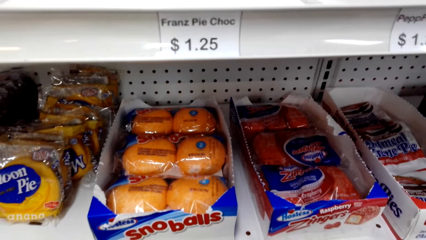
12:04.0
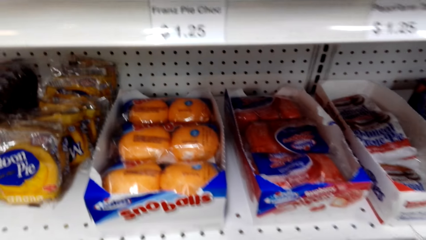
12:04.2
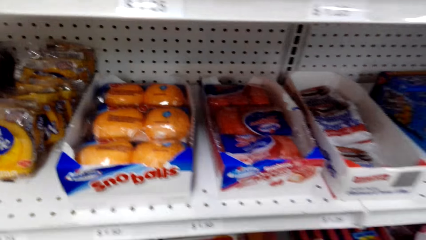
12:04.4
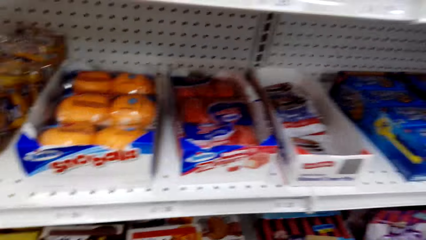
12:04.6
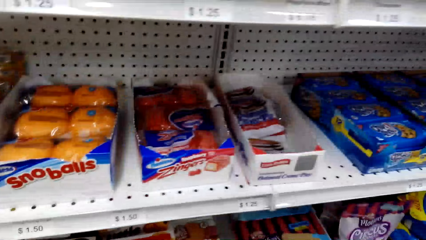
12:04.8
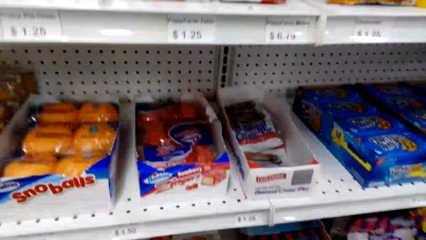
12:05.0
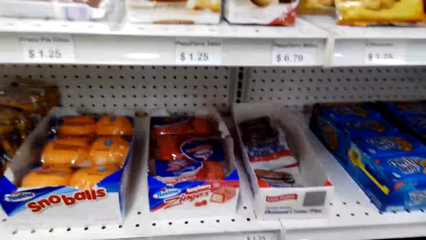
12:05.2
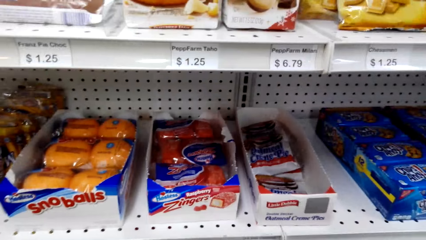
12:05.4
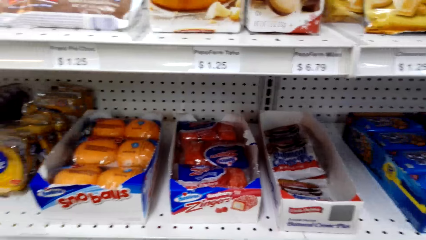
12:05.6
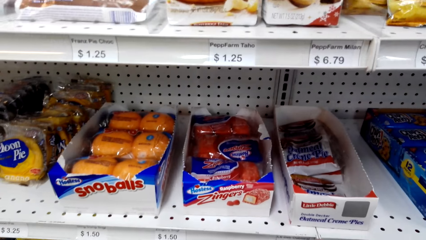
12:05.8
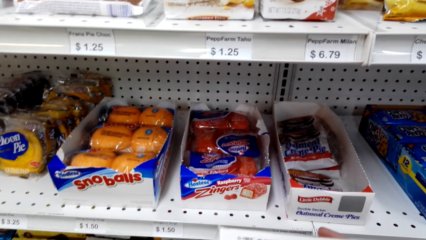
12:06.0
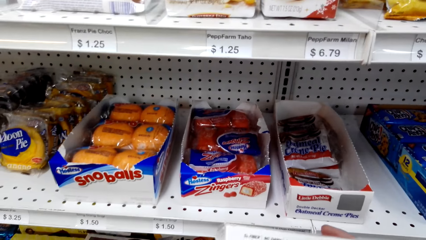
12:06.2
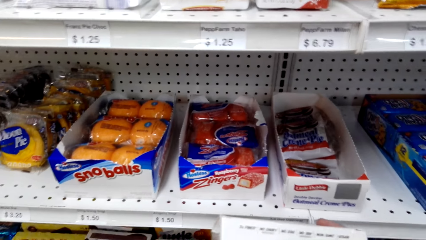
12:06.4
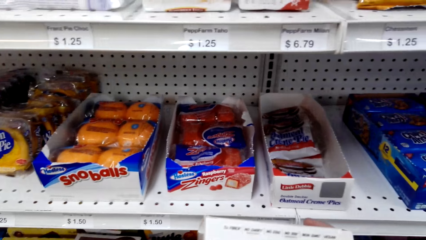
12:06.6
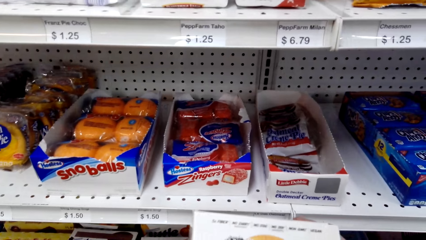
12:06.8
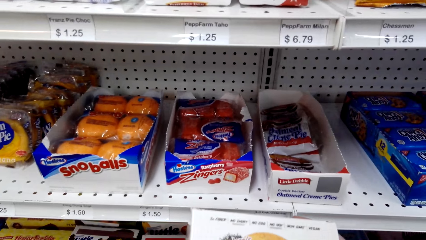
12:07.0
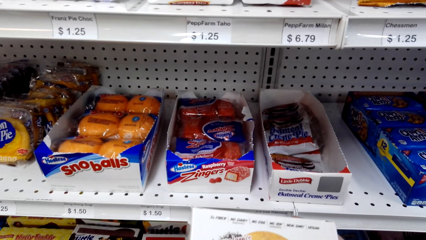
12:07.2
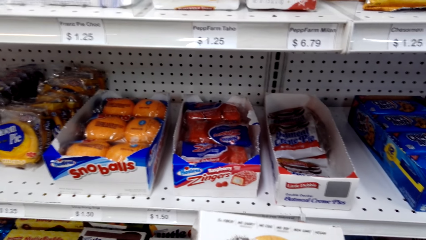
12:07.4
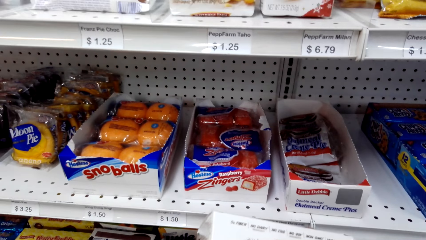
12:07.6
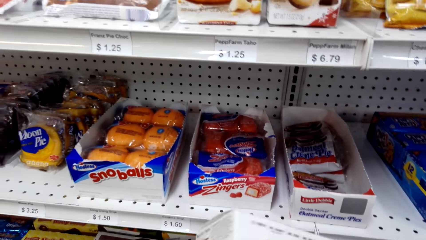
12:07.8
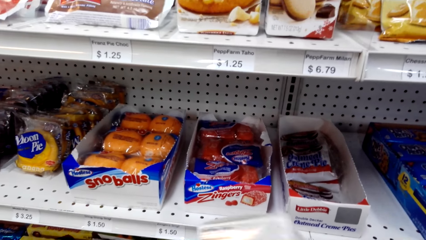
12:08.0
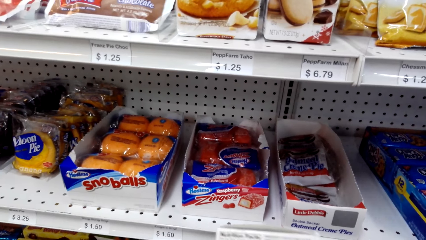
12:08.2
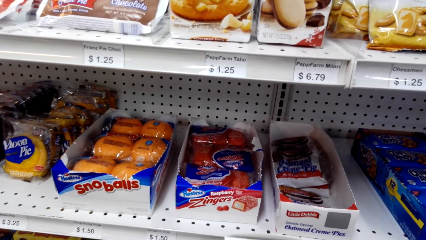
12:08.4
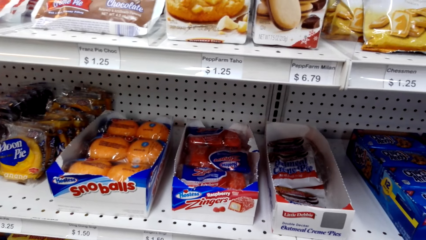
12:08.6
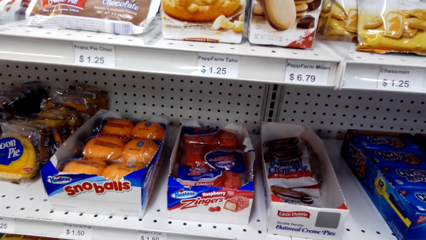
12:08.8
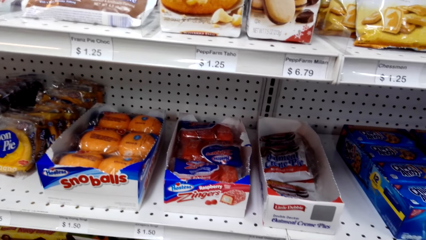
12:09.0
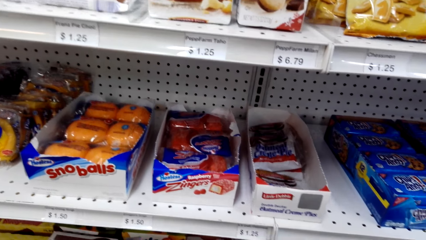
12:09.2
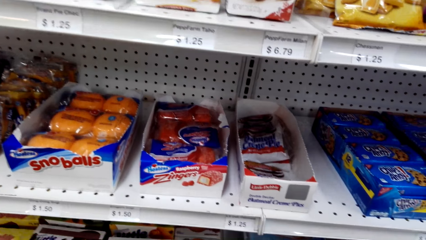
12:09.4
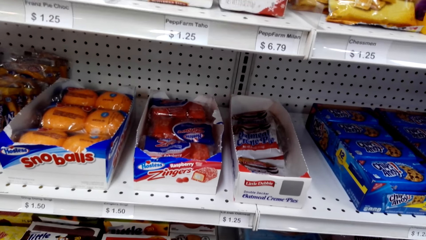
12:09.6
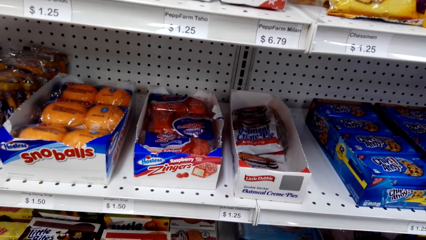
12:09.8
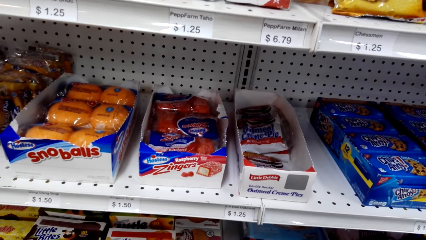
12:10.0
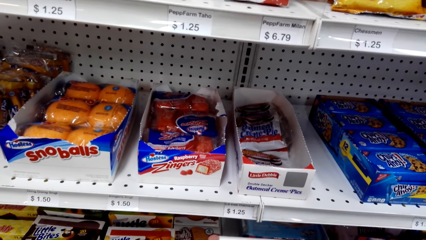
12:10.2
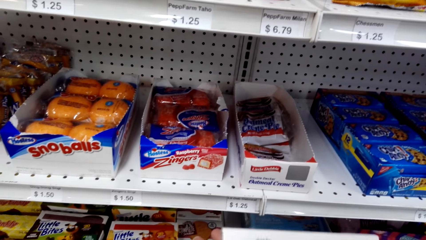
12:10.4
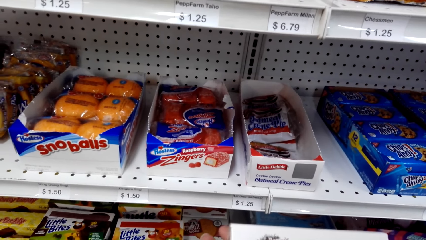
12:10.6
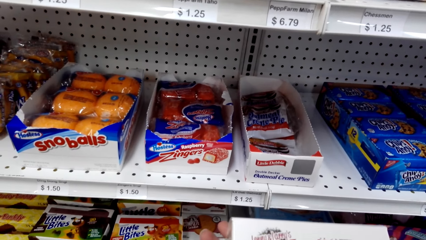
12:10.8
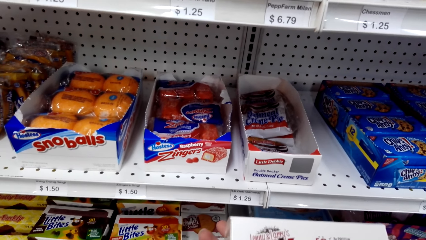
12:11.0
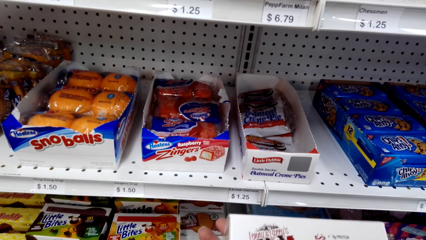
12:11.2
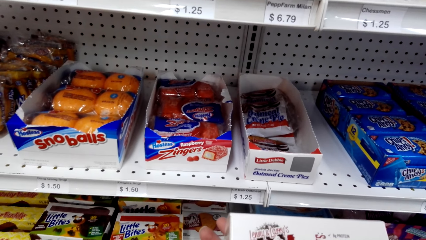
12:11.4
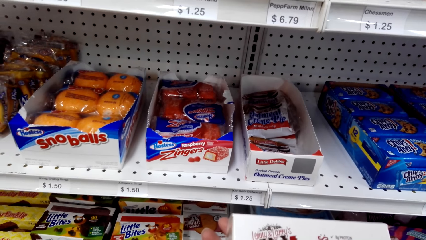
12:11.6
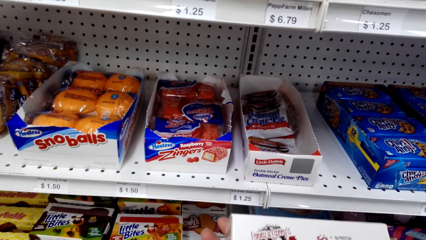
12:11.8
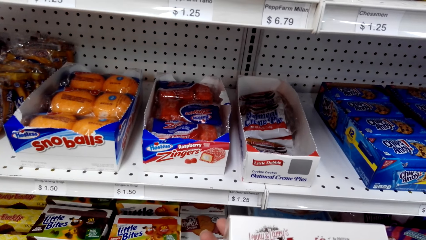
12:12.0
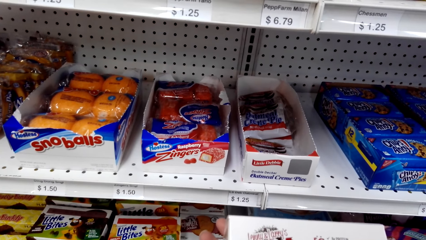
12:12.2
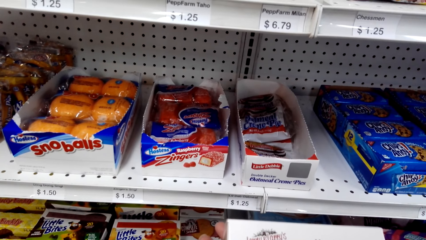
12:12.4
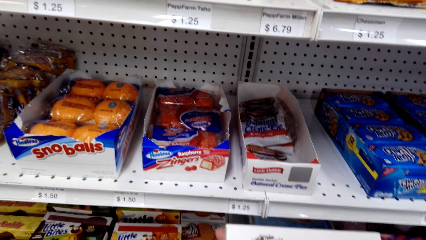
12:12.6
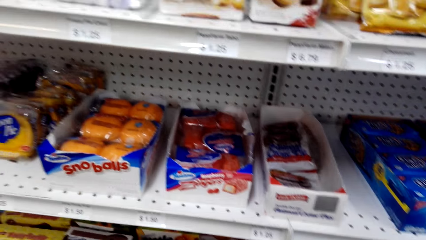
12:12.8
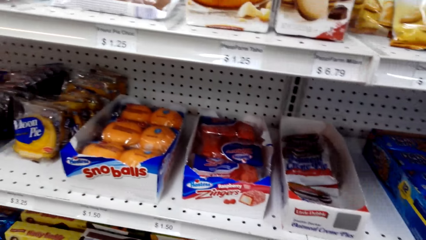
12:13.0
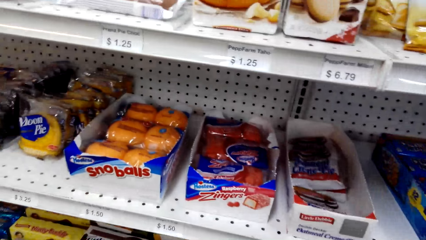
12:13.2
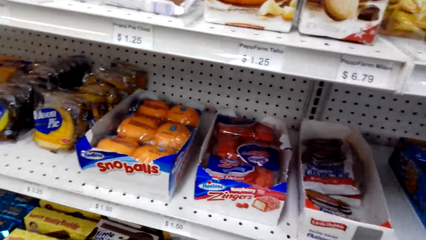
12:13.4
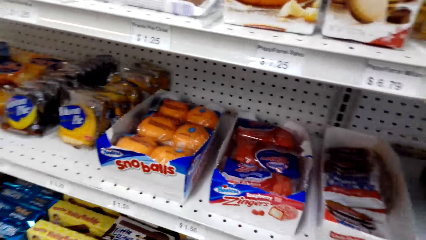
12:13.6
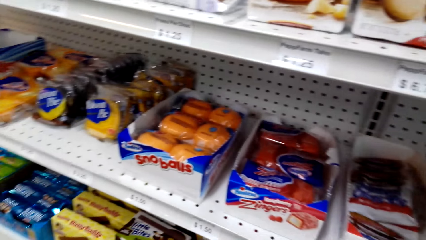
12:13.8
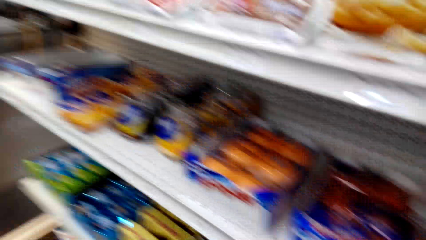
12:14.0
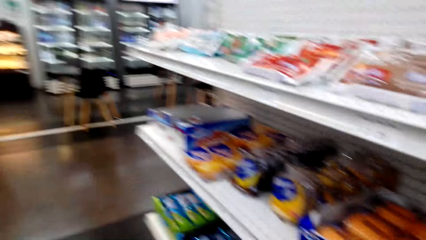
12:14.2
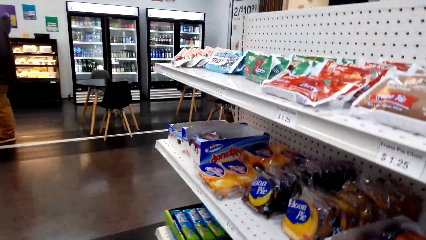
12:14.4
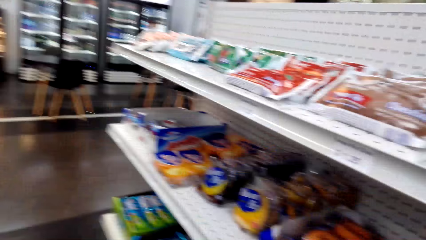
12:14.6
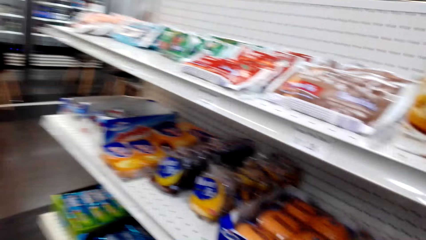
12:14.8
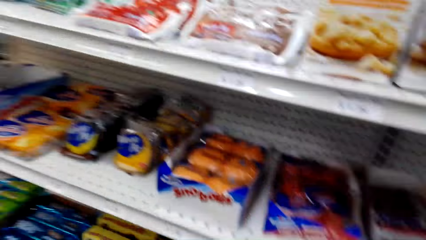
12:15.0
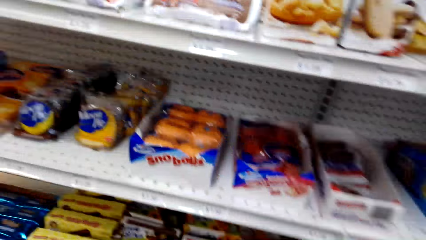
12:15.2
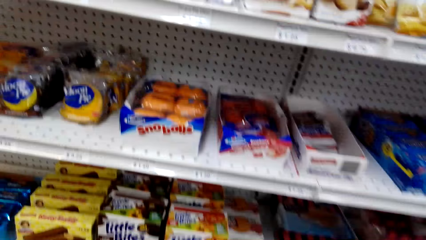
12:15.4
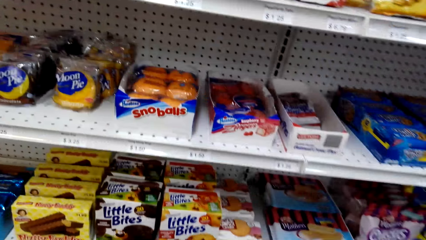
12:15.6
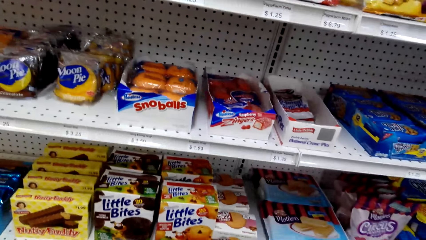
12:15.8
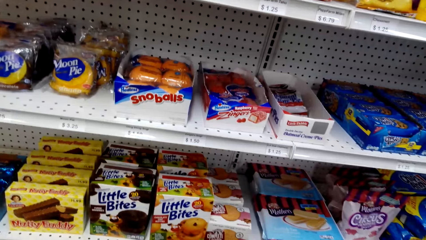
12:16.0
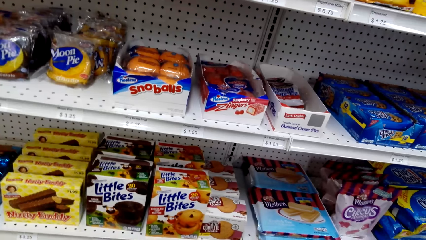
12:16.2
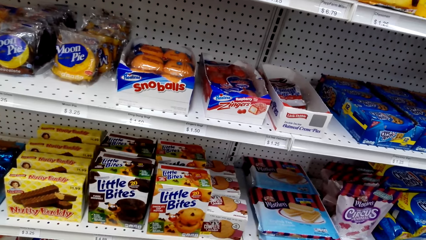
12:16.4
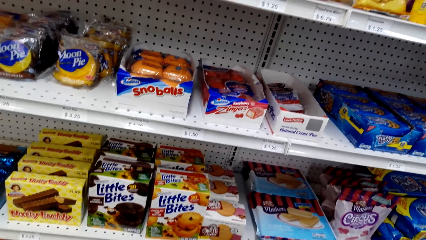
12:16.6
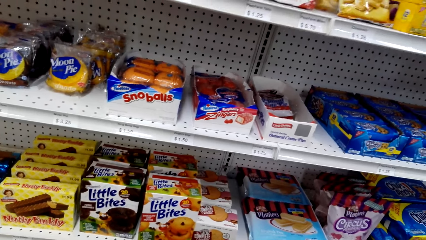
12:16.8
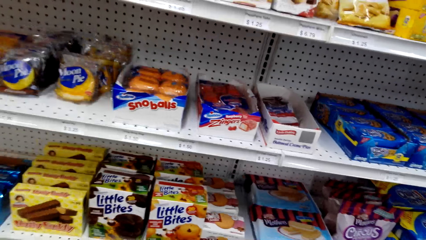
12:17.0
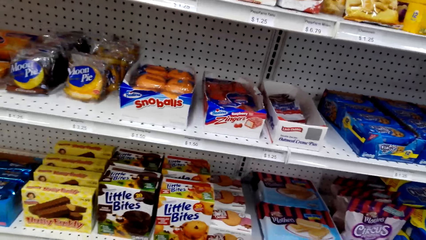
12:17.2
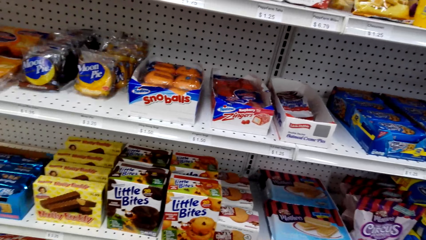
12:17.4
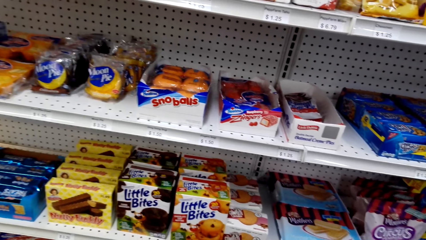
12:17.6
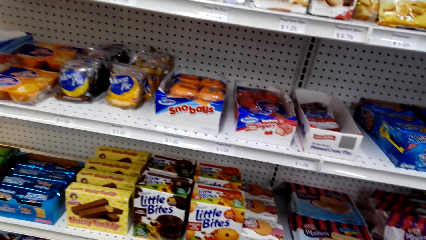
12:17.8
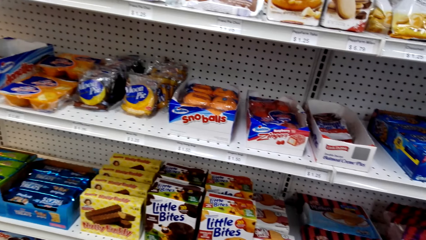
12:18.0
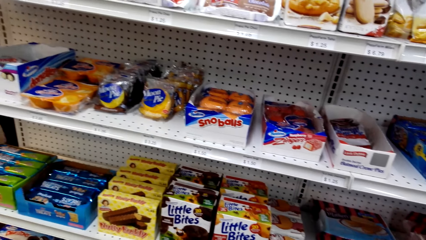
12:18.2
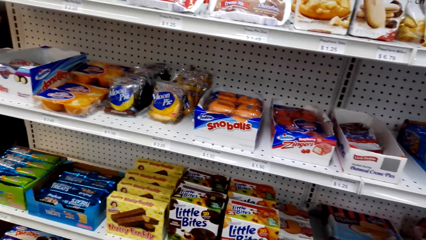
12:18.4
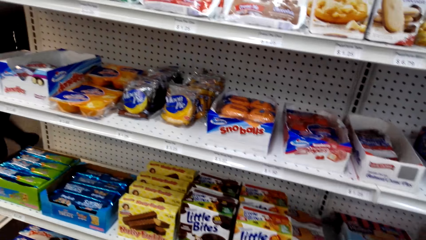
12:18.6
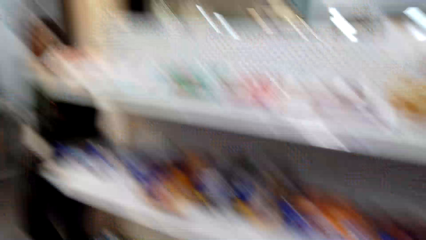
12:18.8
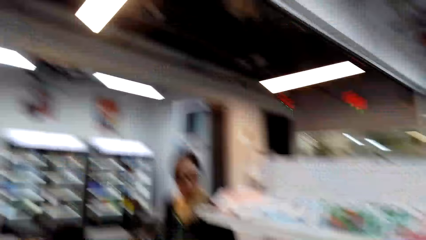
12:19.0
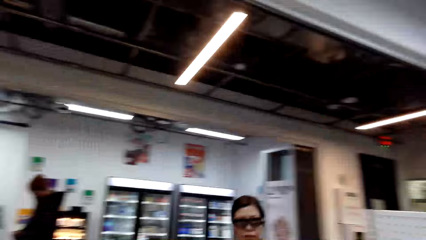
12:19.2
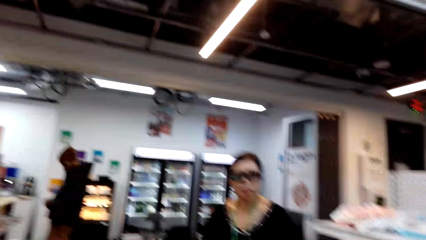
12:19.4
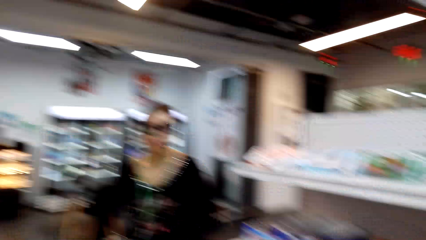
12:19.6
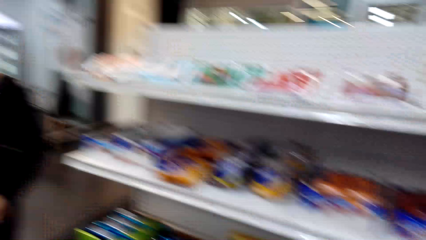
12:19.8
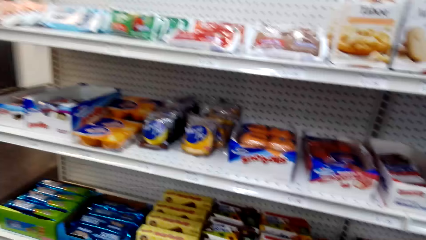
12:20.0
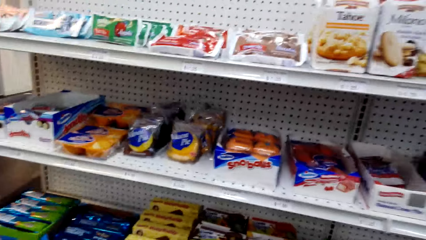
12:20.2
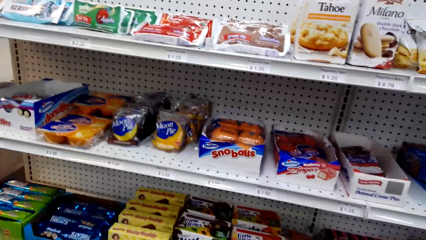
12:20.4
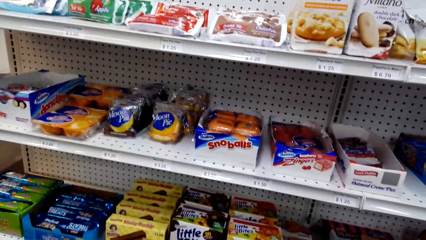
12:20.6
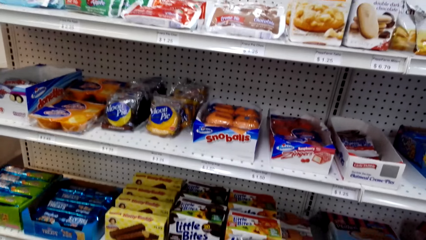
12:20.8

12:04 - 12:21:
The camera wearer picks up a packet of bites.
